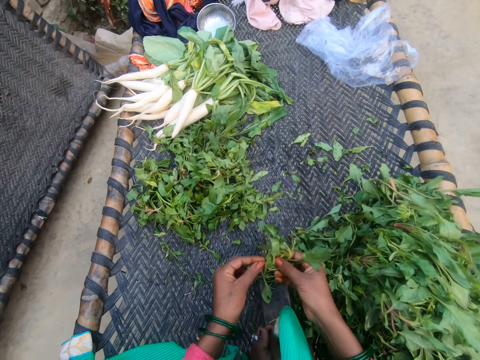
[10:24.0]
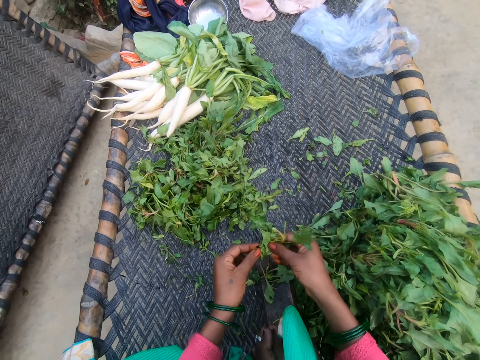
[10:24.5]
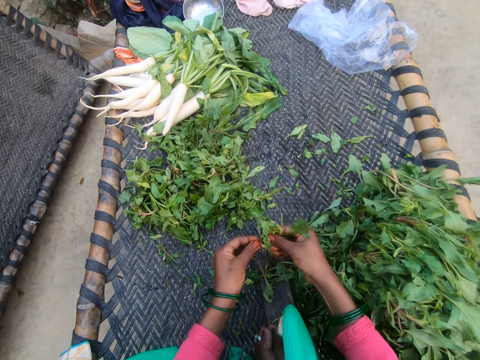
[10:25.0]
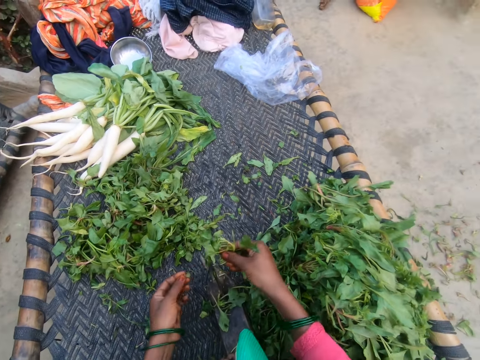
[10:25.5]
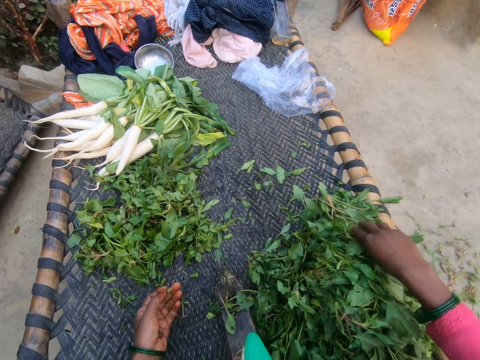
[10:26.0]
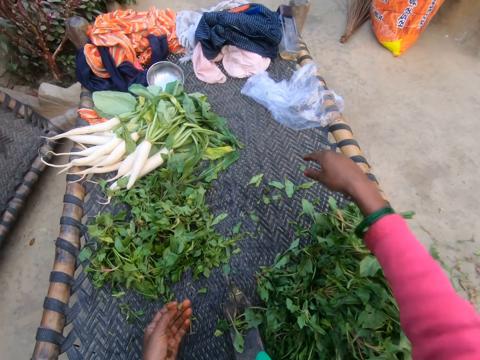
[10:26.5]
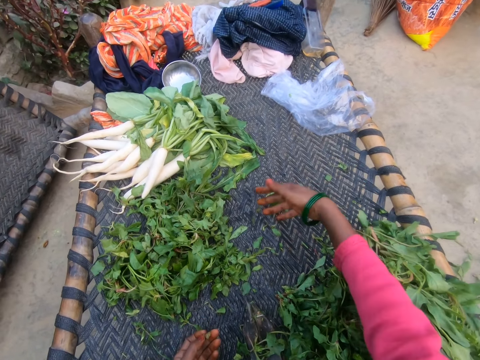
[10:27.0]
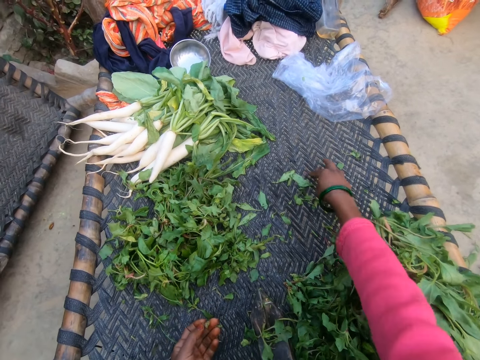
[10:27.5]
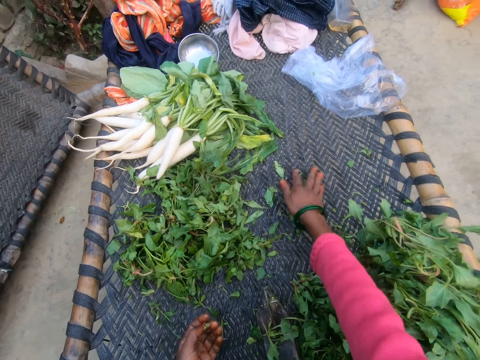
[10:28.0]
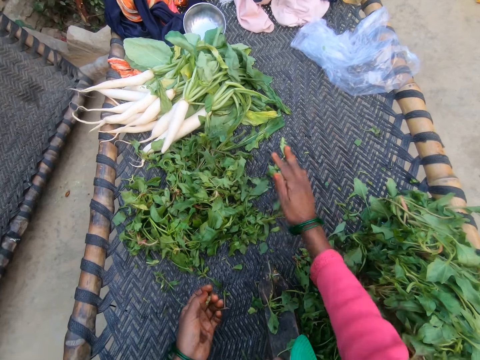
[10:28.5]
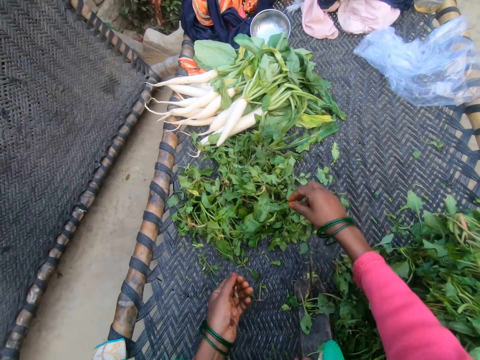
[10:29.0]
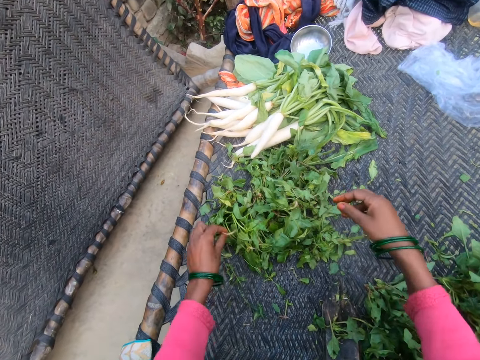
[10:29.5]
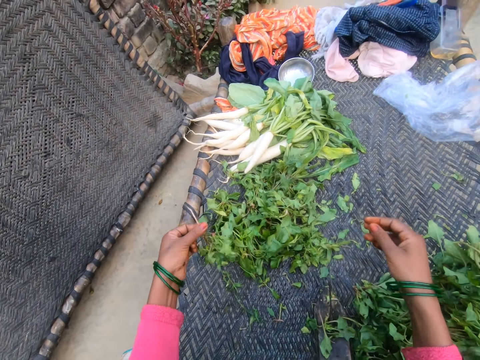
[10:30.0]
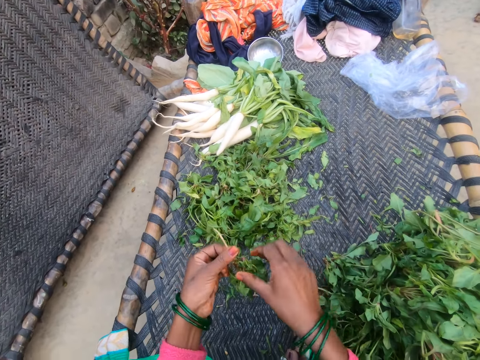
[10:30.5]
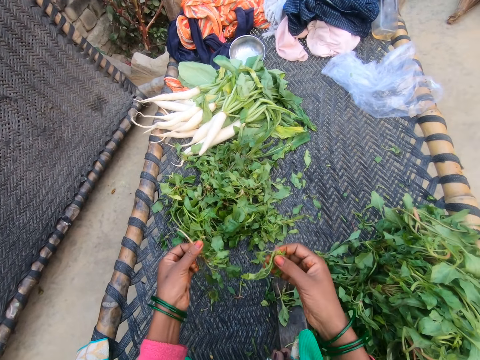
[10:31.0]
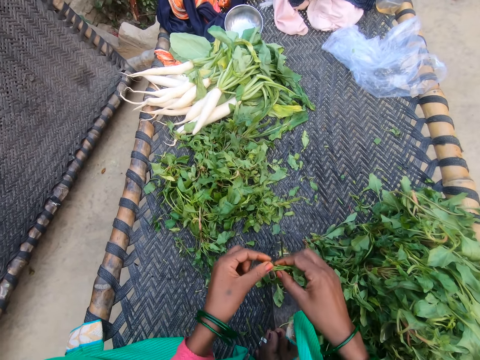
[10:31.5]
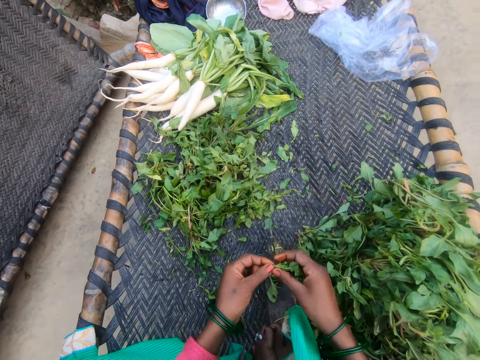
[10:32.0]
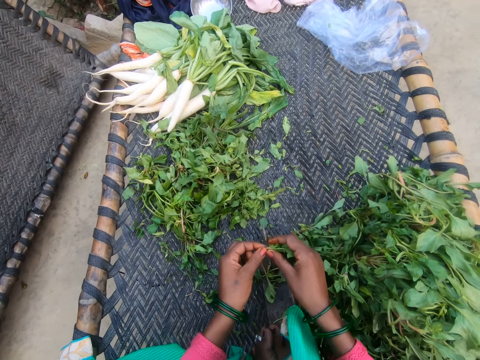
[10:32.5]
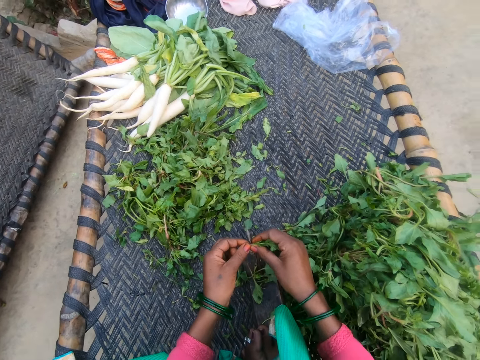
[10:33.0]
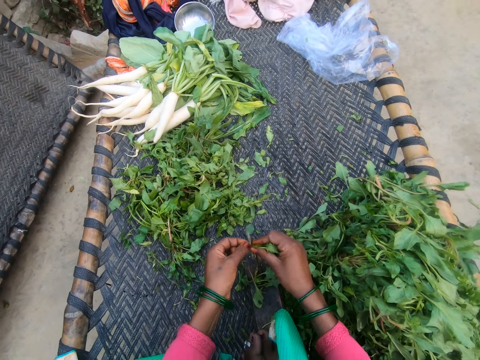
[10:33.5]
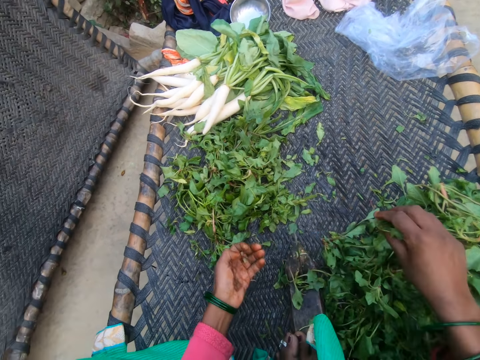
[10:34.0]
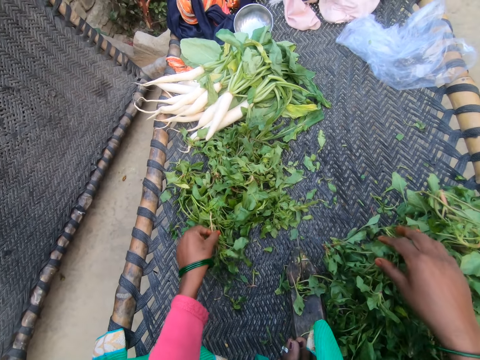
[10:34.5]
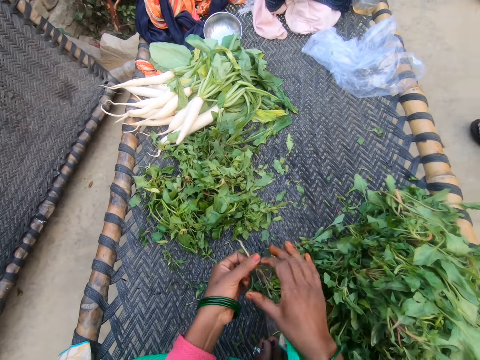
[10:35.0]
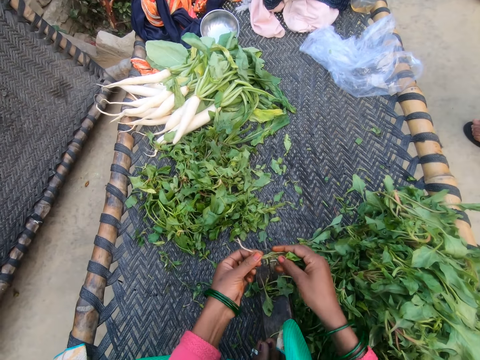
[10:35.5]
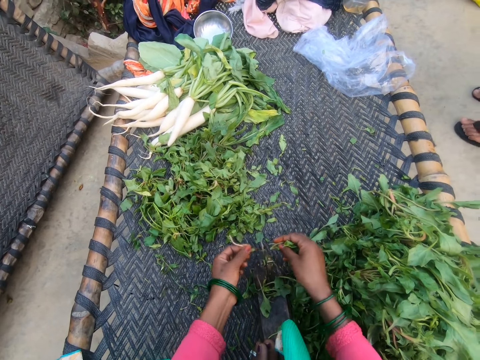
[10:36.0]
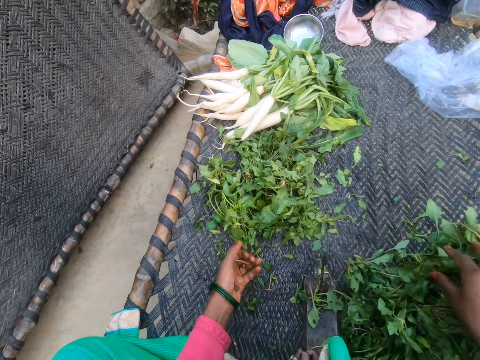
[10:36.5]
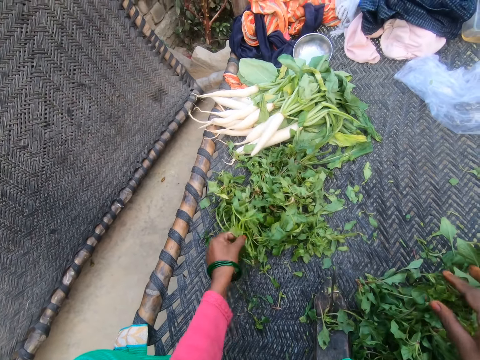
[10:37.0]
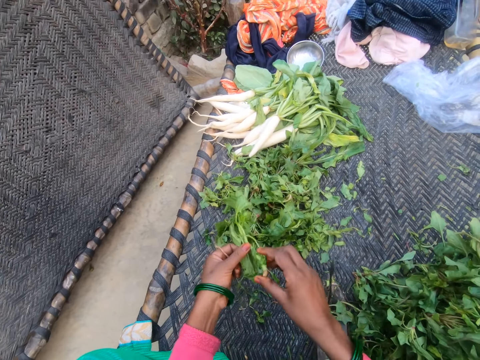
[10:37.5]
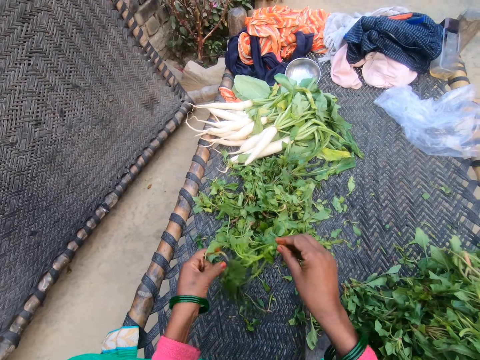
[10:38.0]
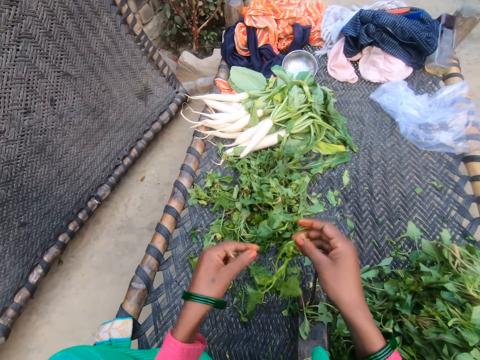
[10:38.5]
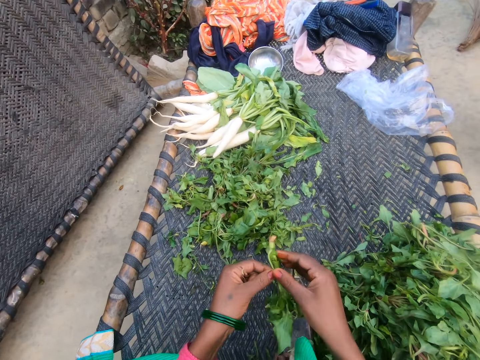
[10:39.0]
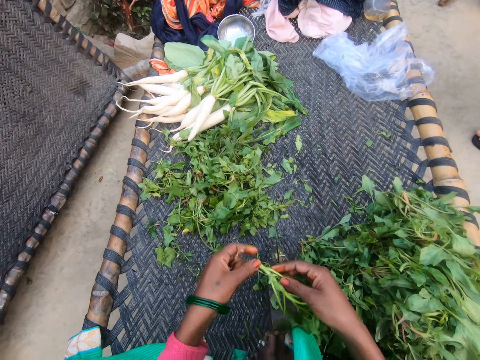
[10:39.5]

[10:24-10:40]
The camera wearer cuts the stem of the vegetable with the slicer. They drop the vegetable on the chair with other vegetables. They gather the vegetables on the chair together. They pick a vegetable from the bunch of vegetables. They cut the stem of the vegetable with the slicer. They drop the vegetable on the chair with other vegetables. They pick a vegetable from the bunch of vegetables. They cut the stem of the vegetable with the slicer. They drop the vegetable on the chair with other vegetables. They pick a vegetable from the bunch of vegetables.

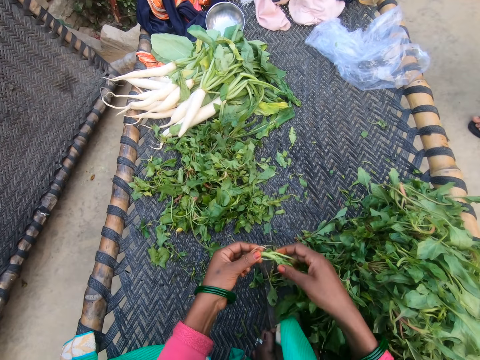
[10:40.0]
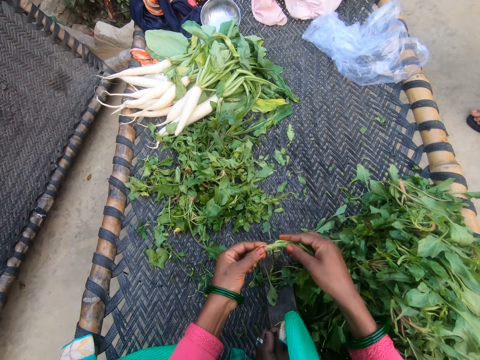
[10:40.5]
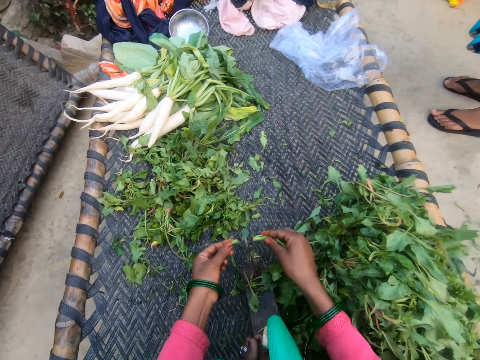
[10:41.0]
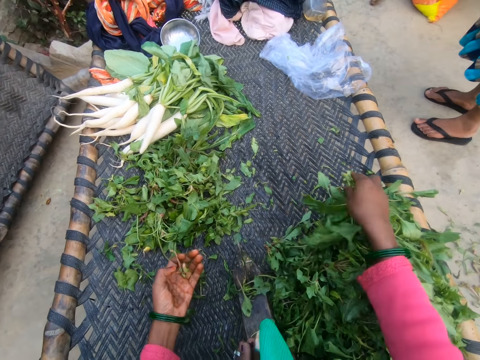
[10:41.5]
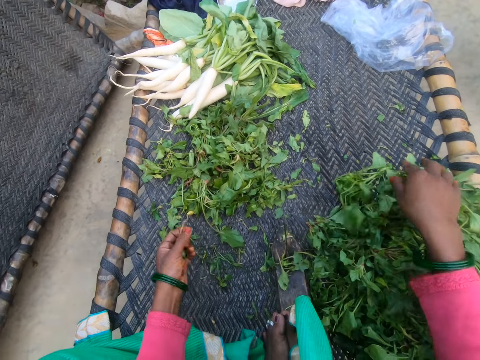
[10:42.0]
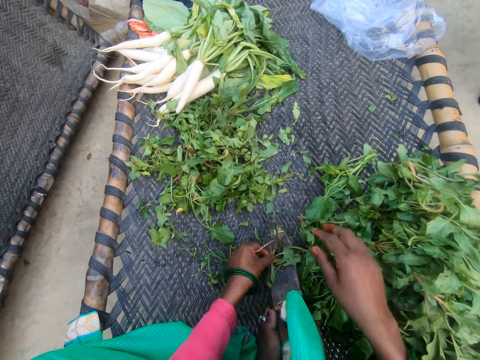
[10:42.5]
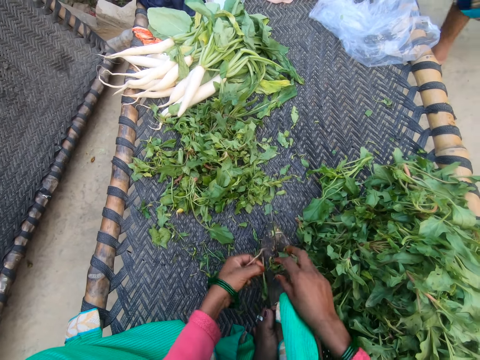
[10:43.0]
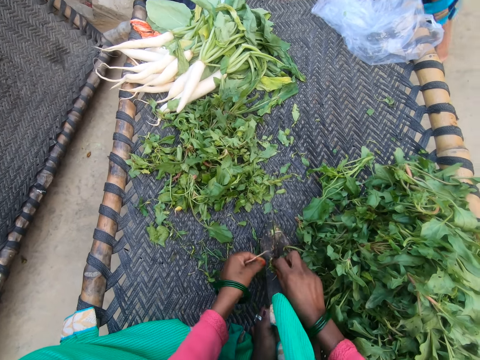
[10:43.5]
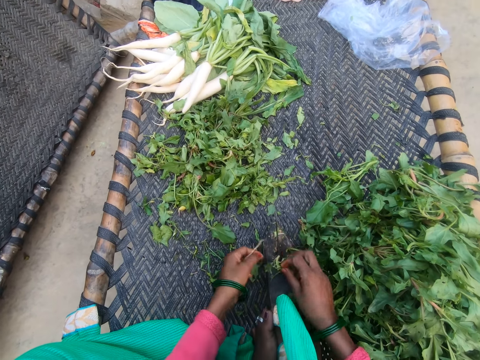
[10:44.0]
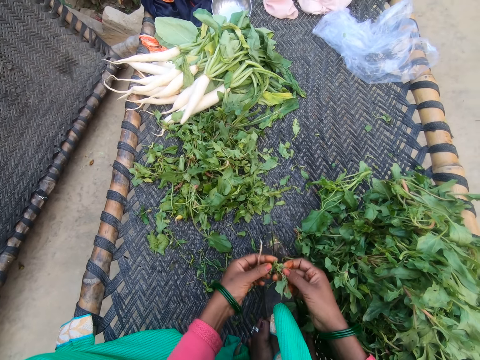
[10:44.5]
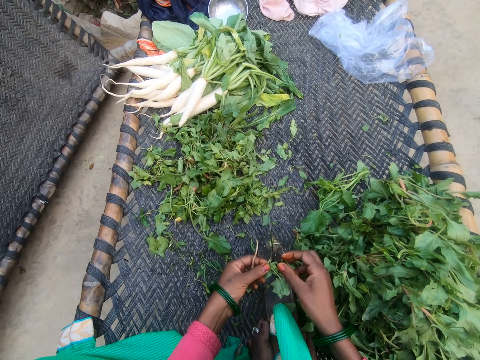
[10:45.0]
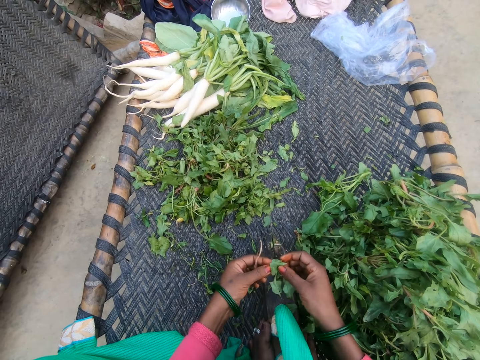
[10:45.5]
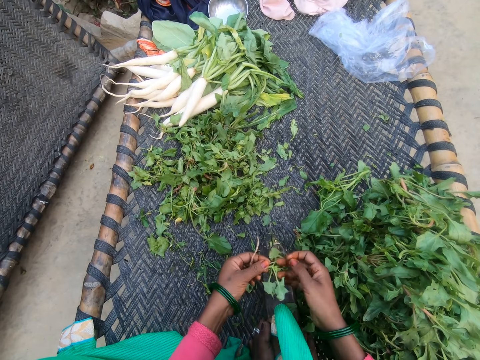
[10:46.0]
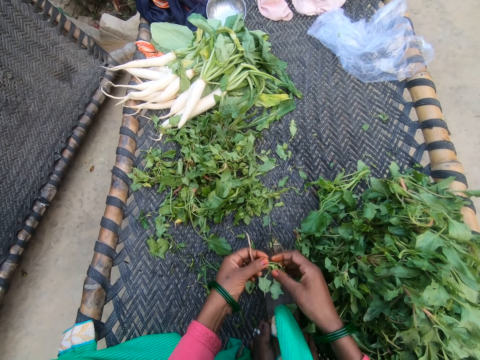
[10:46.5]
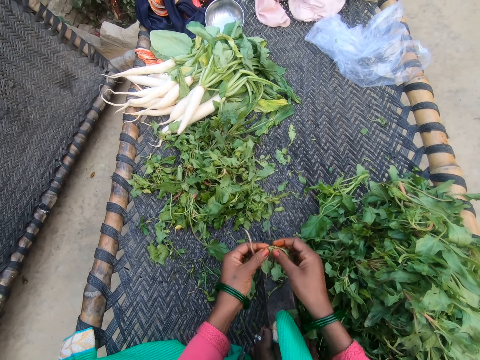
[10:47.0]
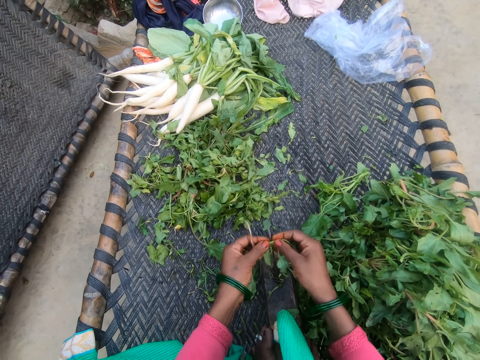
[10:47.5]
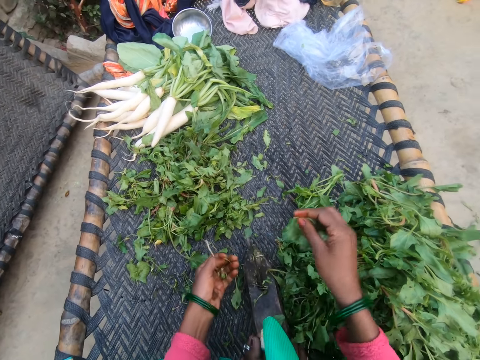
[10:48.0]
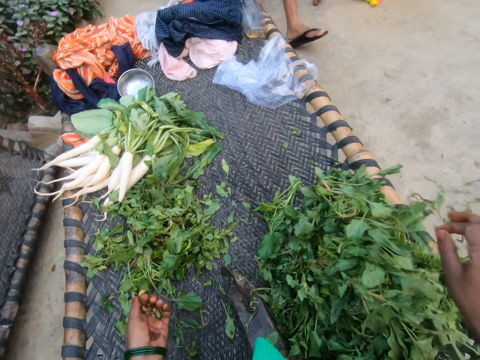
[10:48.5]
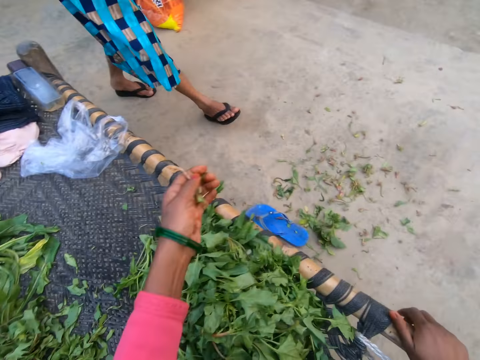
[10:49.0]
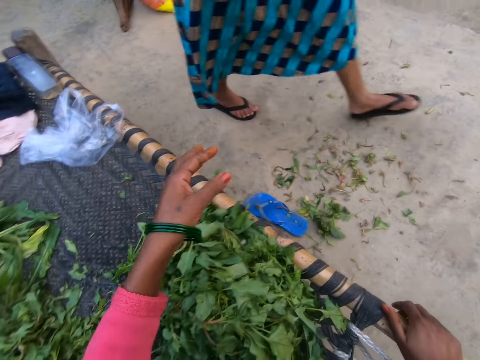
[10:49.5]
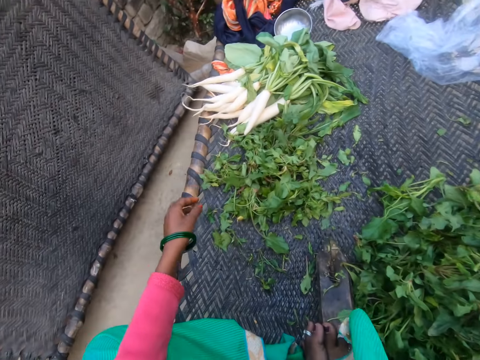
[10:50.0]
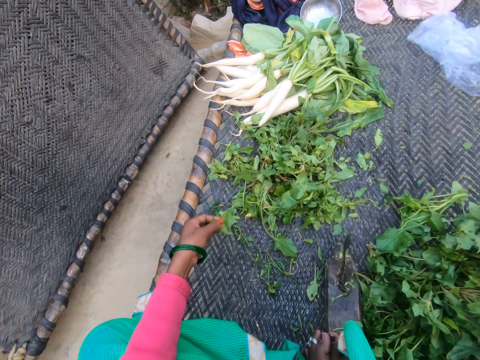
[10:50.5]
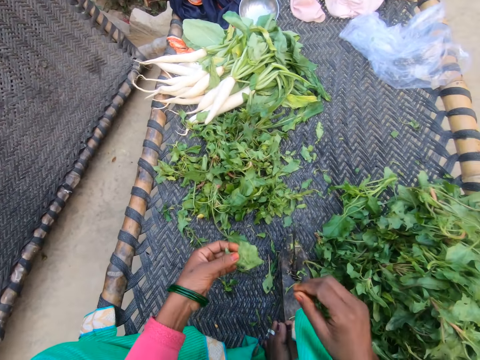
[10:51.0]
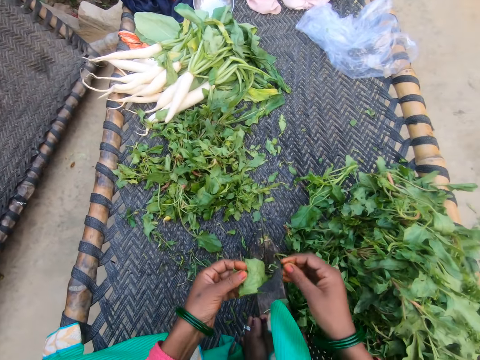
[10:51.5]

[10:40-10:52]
The camera wearer cuts the stem of the vegetable with the slicer. She drops the vegetable on the chair with other vegetables. She picks a vegetable from the slicer. She cuts the stem of the vegetable with the slicer. She drops the vegetable on the chair with other vegetables. A woman walks on the pavement. The camera wearer pours dirt from her hand to the floor. She throws the stem on the road. She picks a vegetable from the bunch of vegetables.
